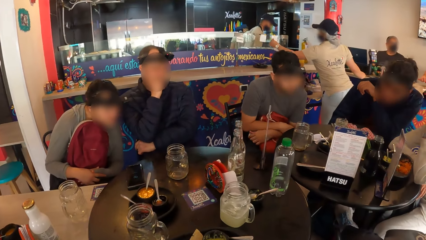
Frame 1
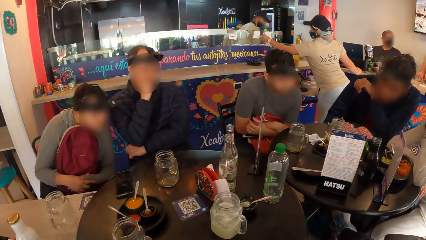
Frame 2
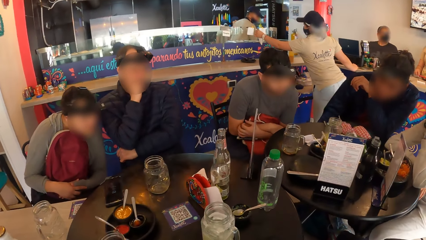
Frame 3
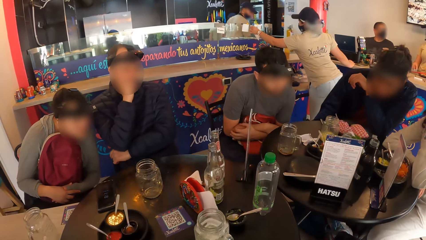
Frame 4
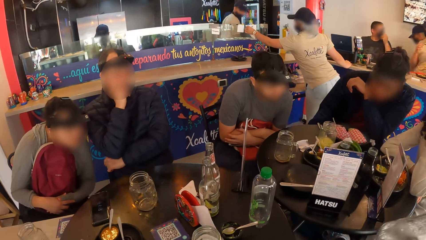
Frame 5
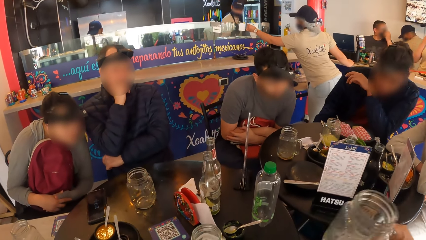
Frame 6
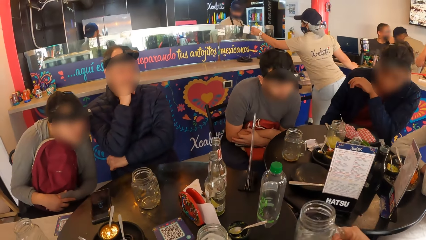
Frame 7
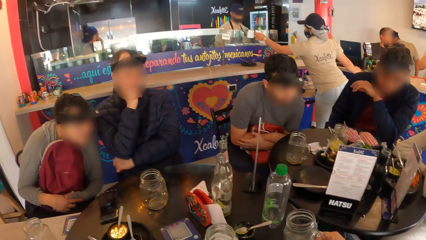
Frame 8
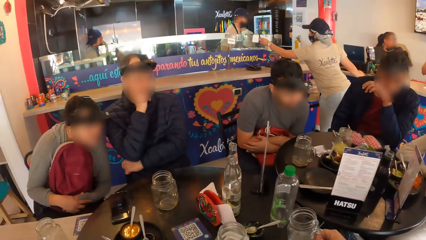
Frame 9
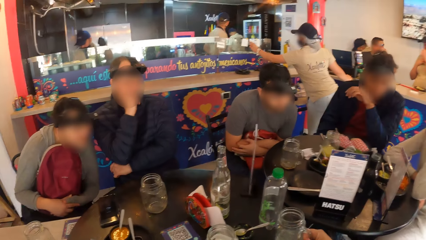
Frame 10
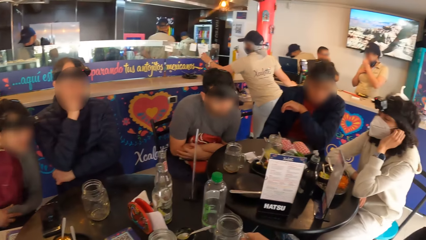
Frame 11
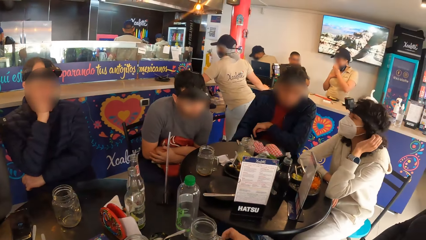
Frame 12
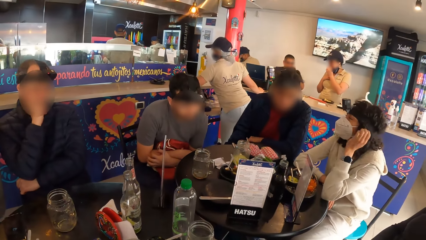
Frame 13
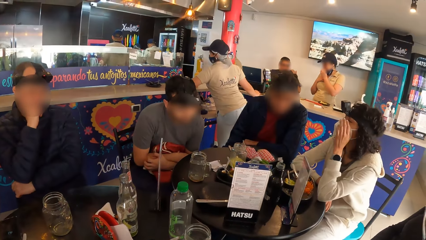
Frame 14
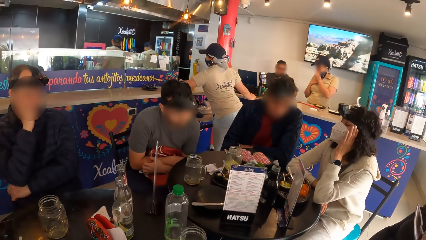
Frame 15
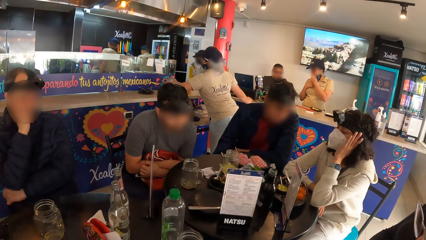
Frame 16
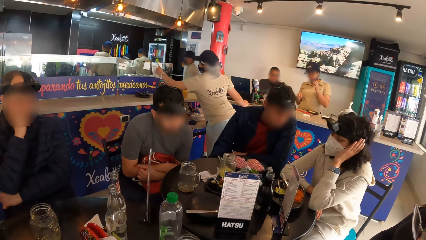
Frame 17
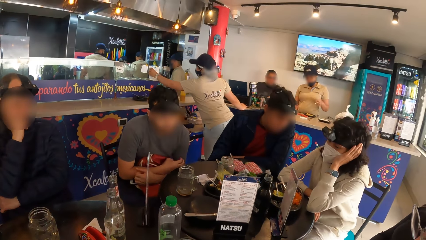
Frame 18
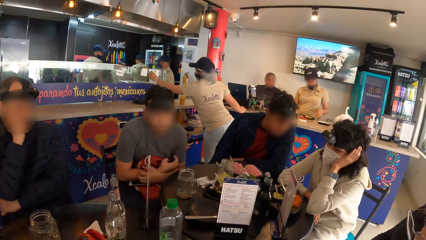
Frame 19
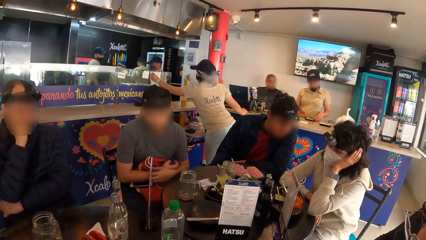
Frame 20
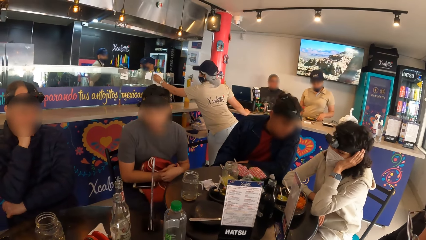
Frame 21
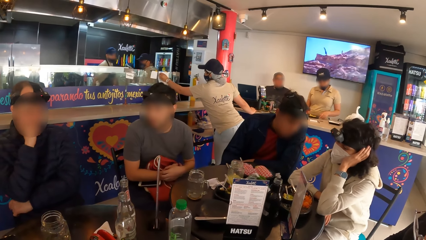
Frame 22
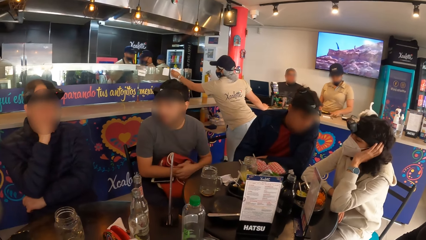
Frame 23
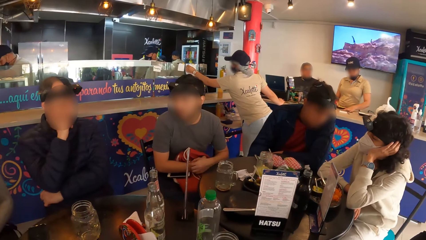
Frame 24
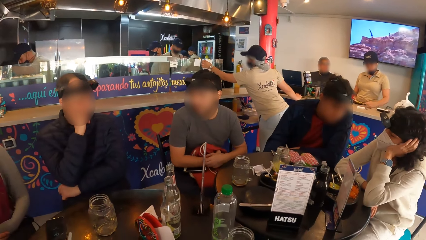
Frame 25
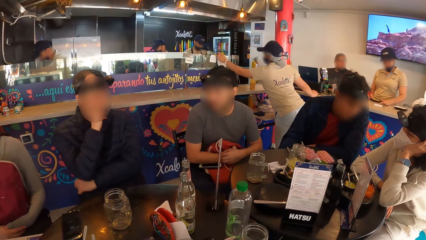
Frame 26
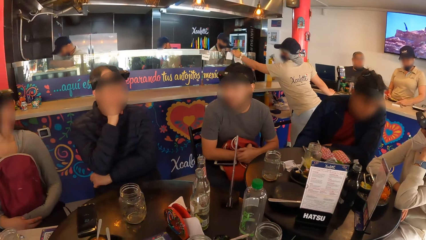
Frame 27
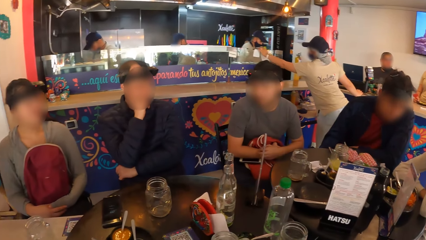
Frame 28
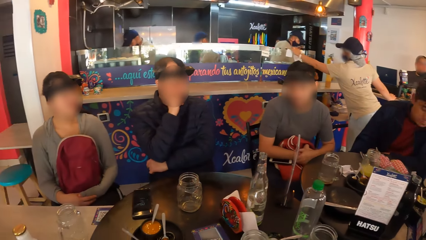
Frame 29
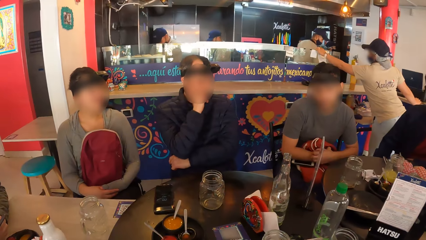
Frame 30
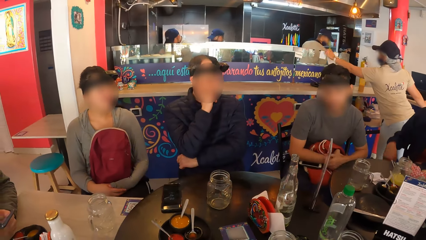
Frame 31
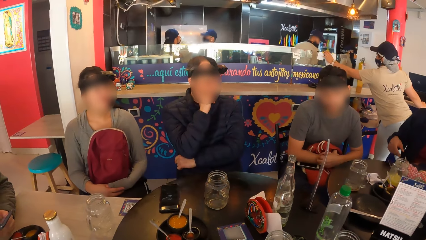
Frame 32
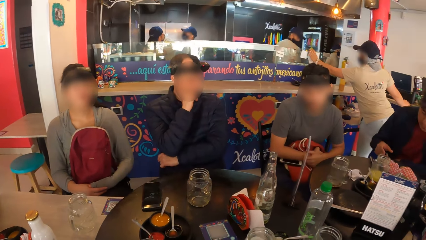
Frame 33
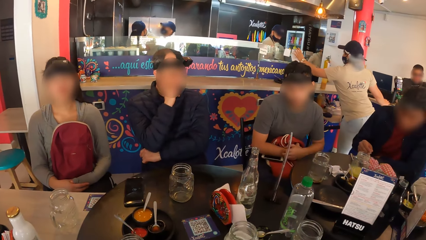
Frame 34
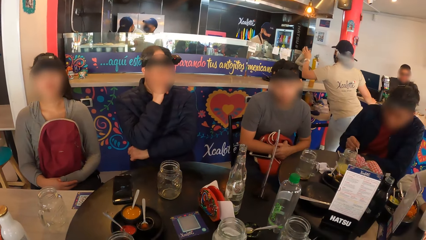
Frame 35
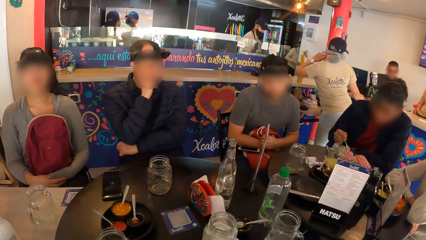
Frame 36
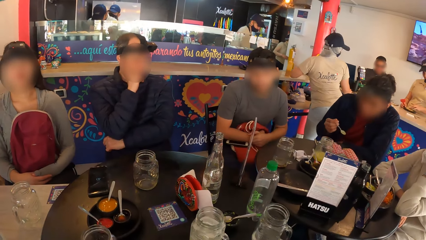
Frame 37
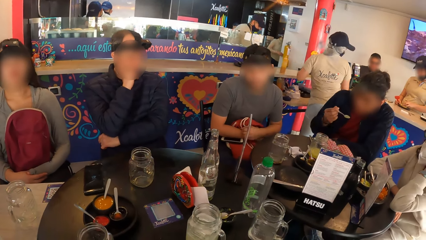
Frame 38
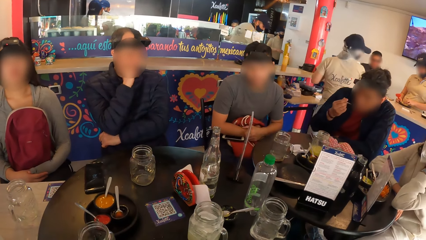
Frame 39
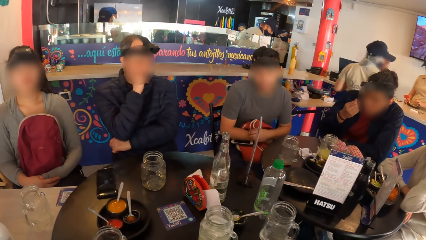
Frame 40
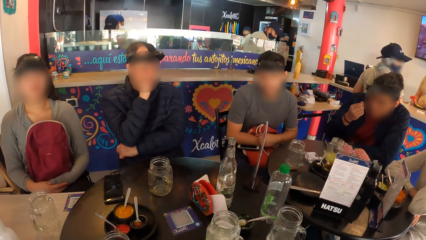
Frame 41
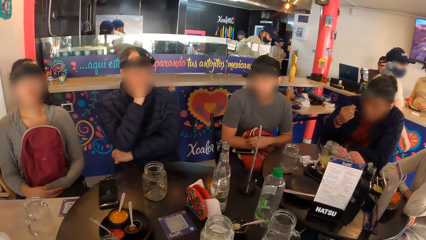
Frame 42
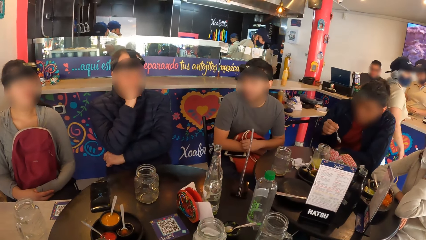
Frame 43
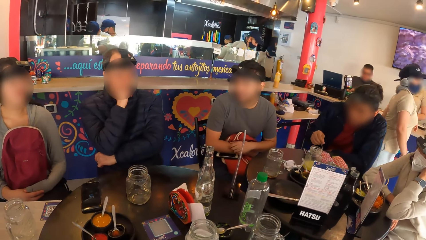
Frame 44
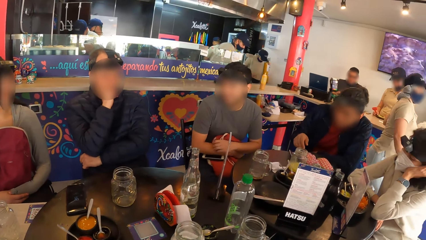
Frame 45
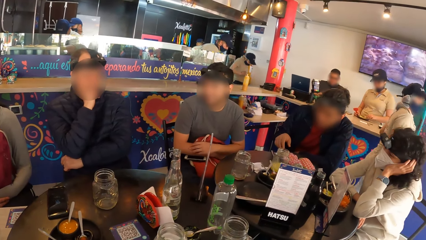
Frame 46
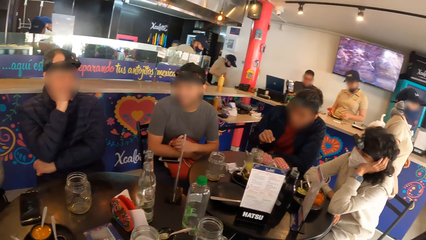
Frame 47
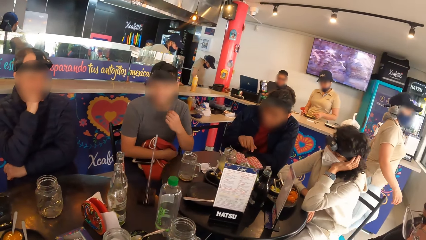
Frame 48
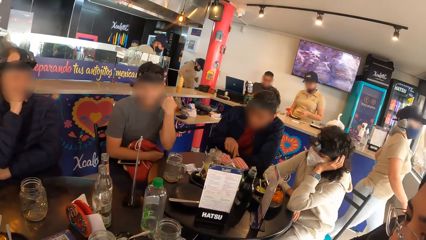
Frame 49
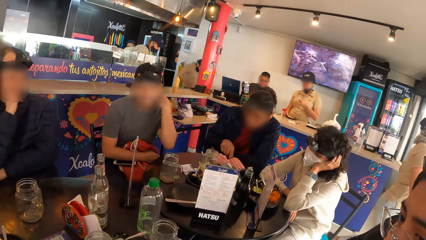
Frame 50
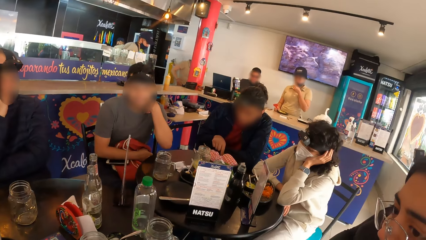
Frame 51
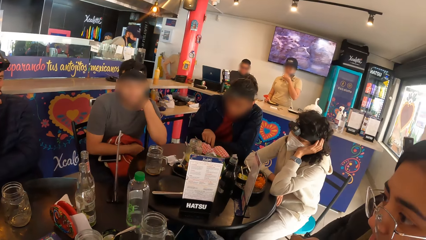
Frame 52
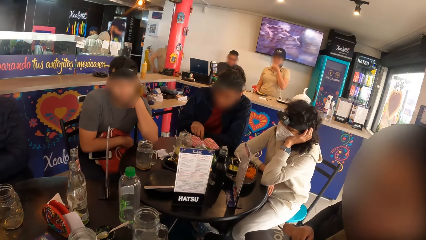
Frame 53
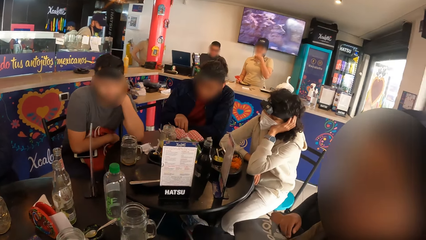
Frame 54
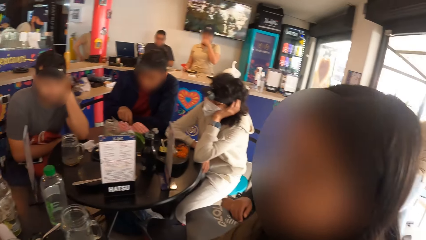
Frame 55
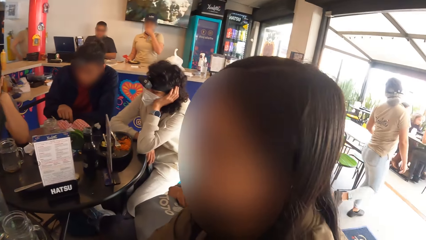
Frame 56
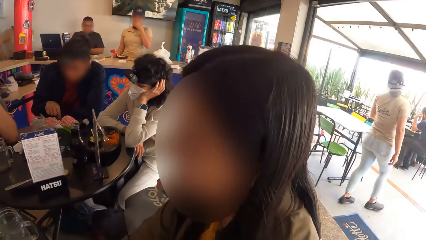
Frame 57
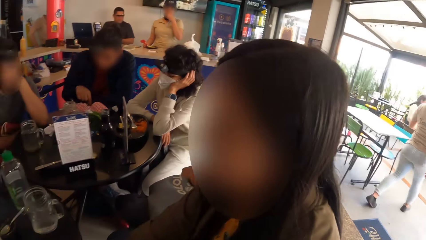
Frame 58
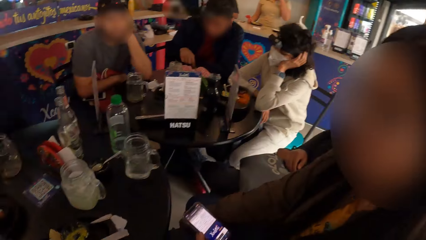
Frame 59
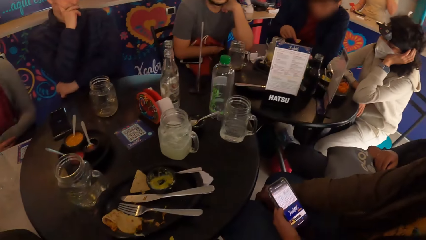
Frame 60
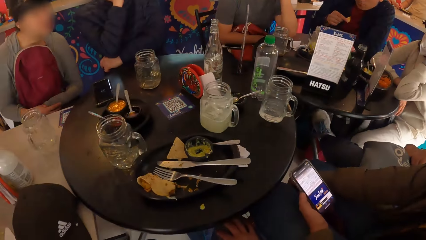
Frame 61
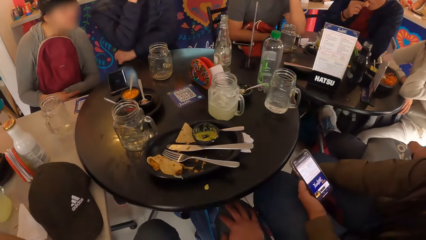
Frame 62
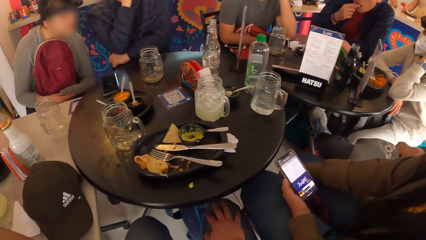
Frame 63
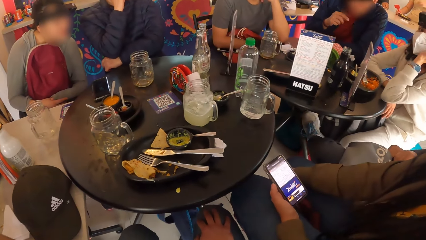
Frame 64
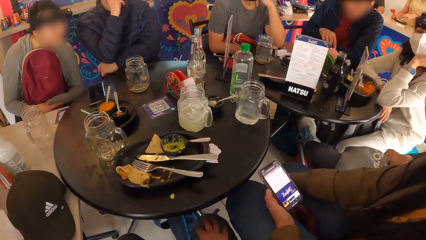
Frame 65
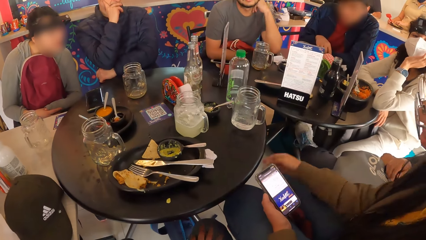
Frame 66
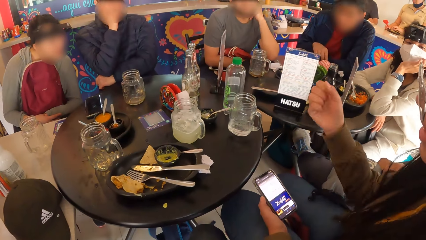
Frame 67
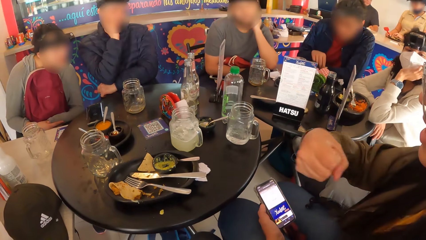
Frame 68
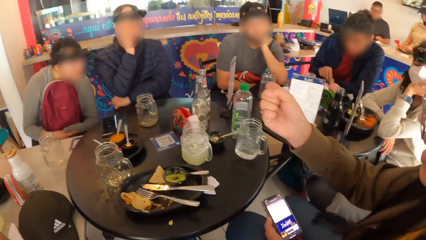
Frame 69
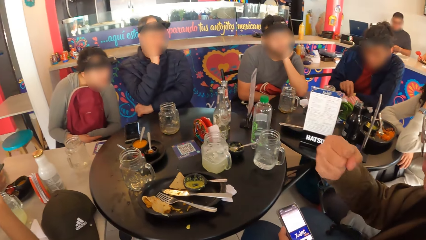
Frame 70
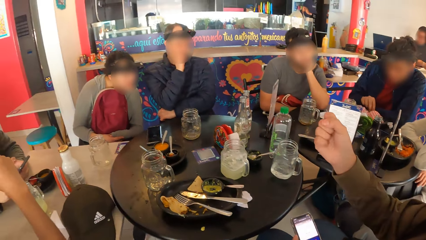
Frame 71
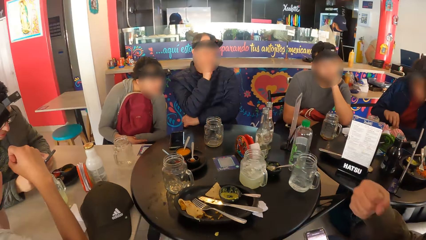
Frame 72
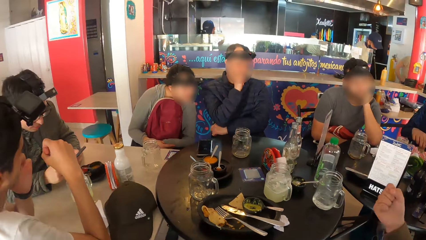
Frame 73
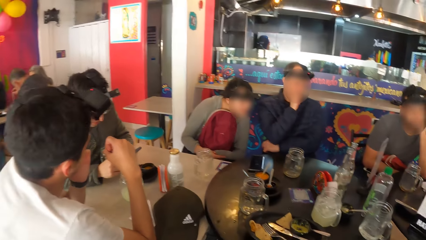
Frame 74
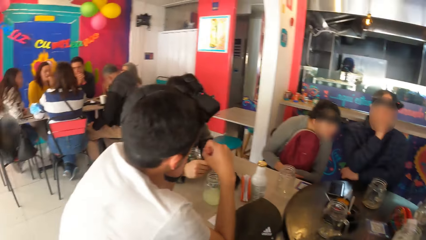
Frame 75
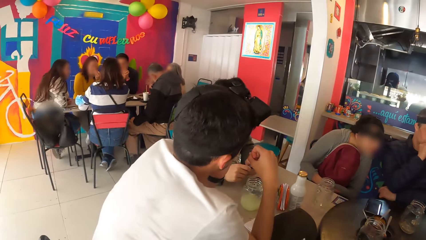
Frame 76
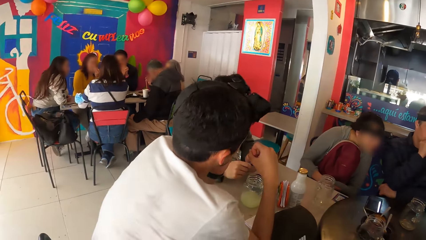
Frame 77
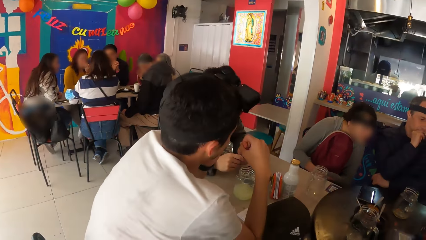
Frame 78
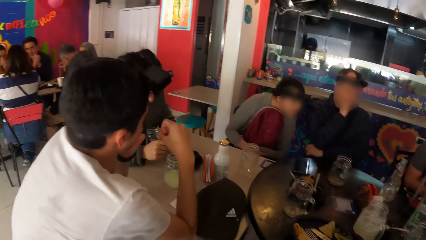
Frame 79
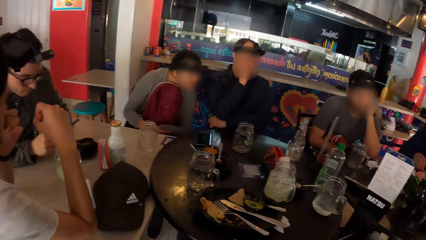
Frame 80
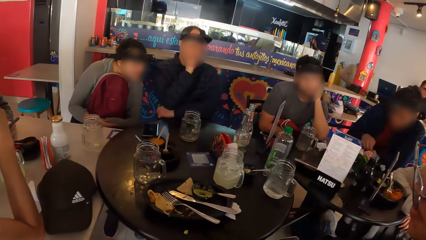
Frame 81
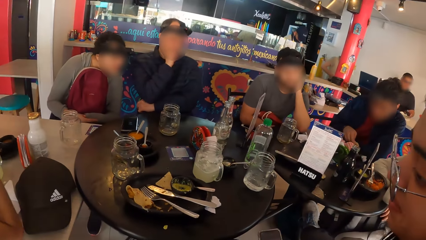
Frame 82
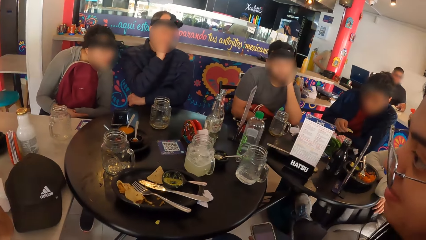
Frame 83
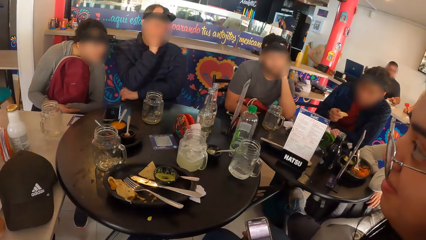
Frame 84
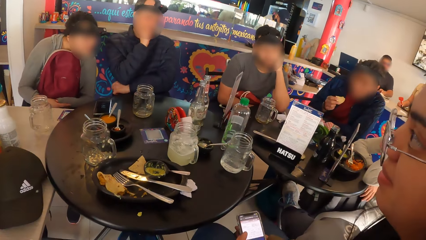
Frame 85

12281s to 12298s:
The camera wearer looks around. A woman drops the cup on the table with her right hand. A man interacts with another man. A third man scratches his right arm with his left hand. A fourth man holds the spoon in the plate on the table with his right hand. He puts food in his mouth with the spoon in his right hand. He drops the spoon in the plate with his right hand. The third man rests his left elbow on the table. The first woman interacts with another woman and the second man. The fourth man puts food in his mouth with his right hand.
